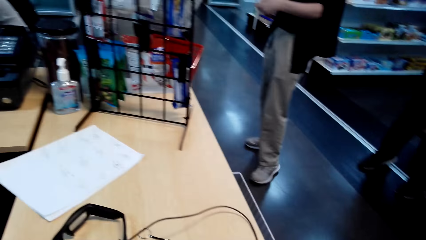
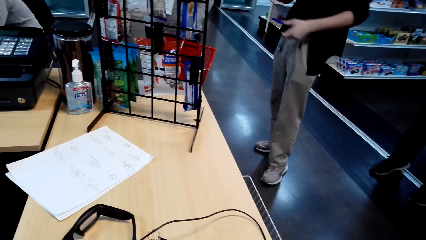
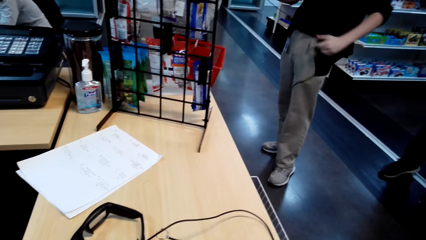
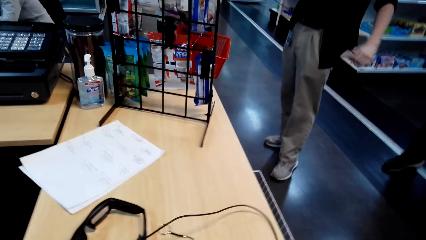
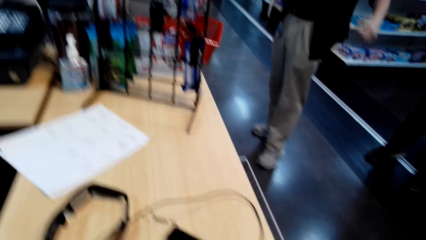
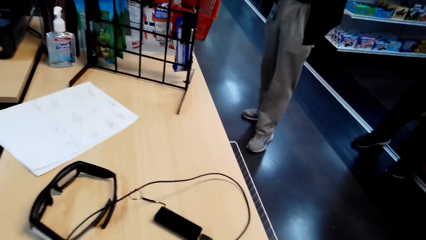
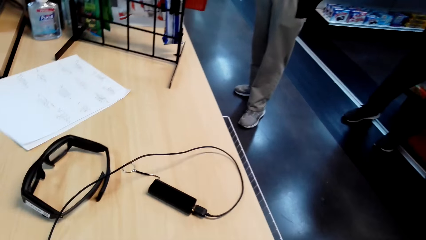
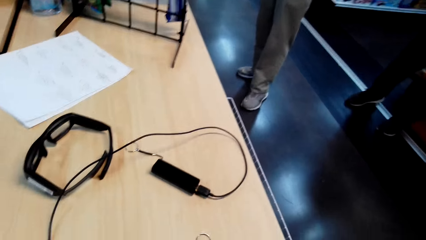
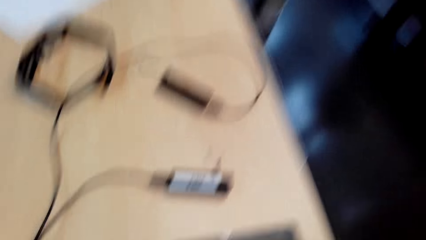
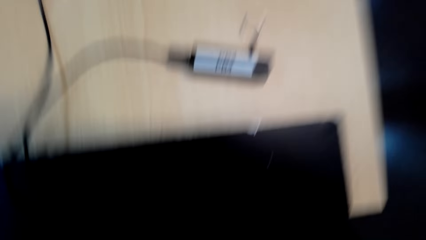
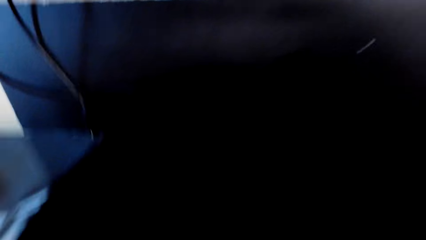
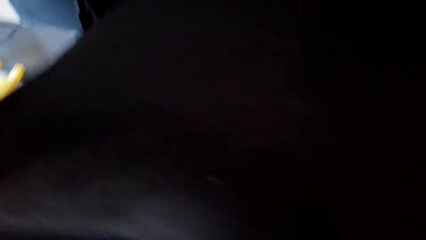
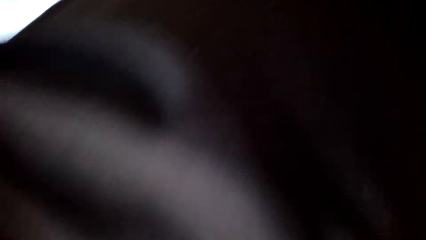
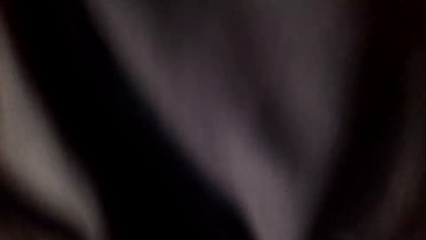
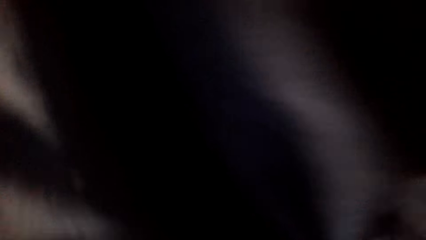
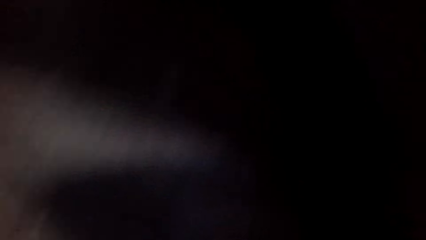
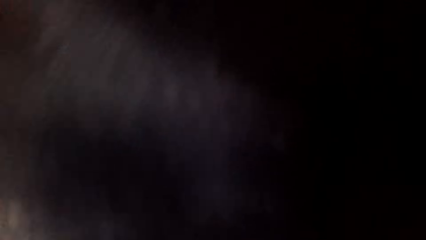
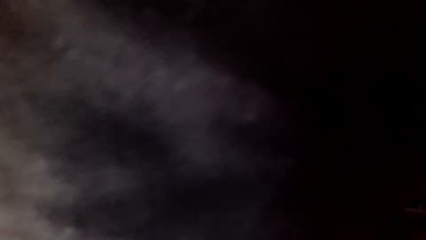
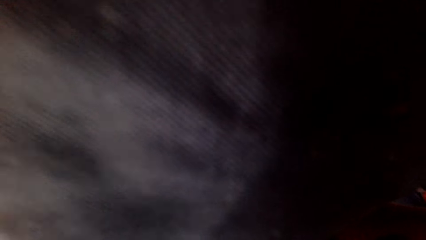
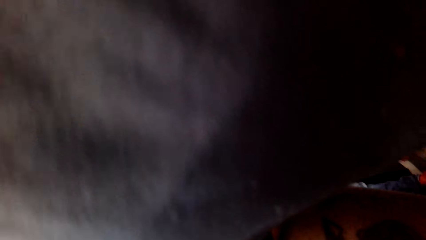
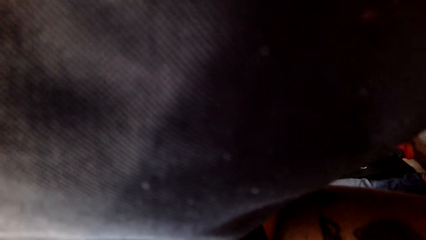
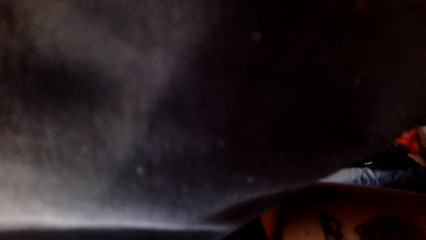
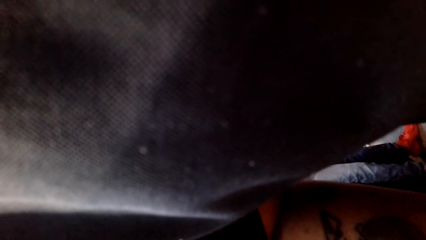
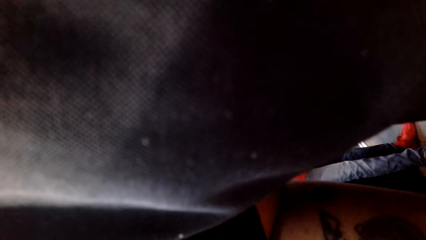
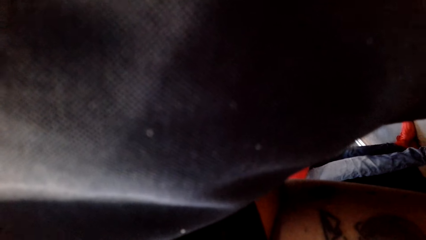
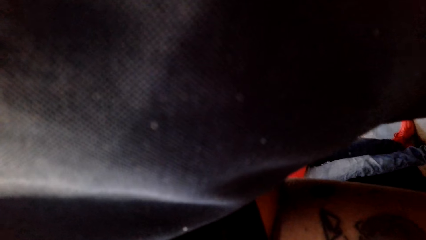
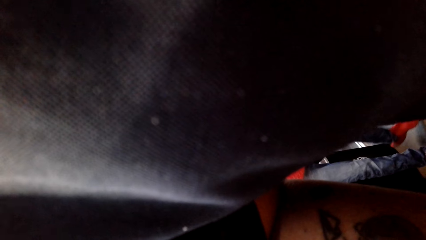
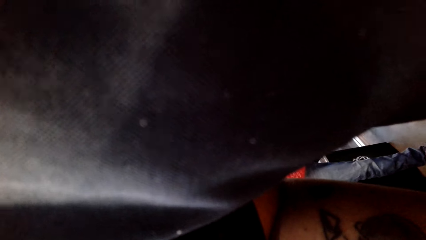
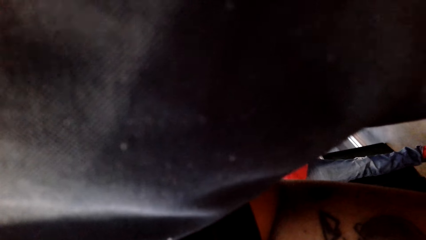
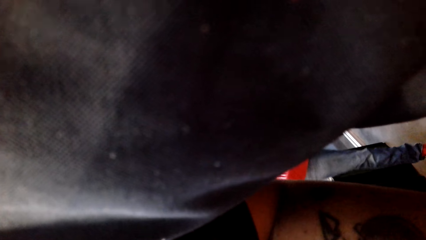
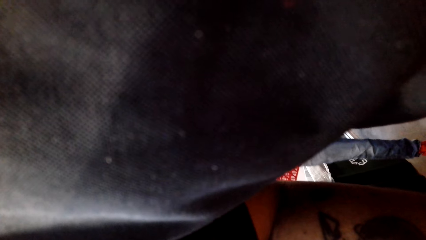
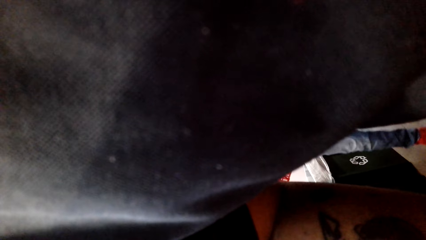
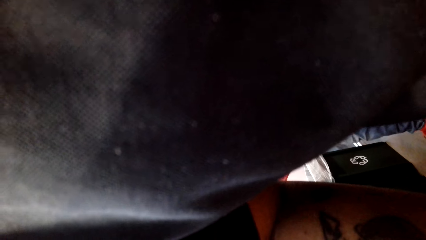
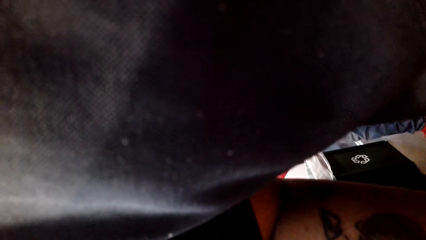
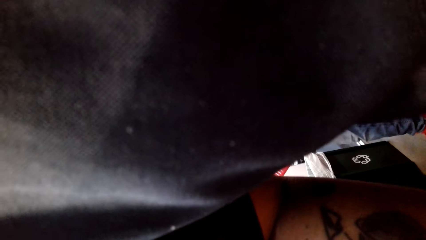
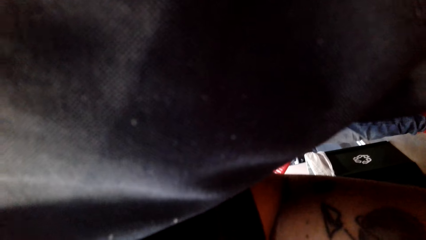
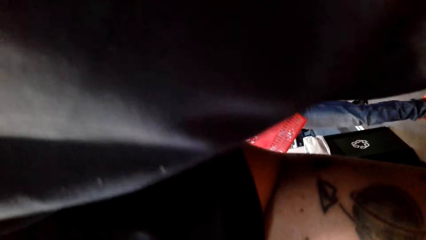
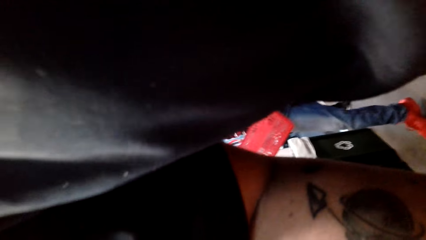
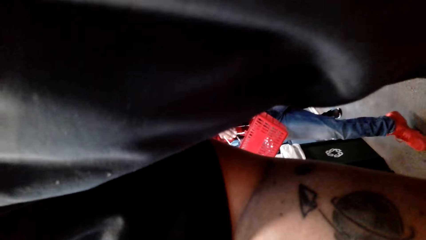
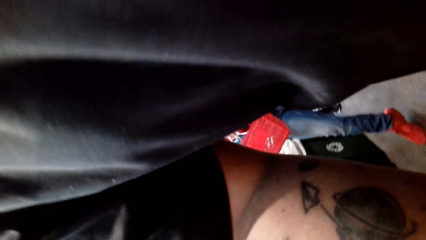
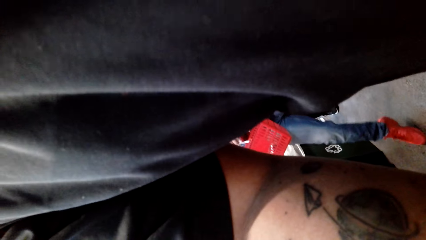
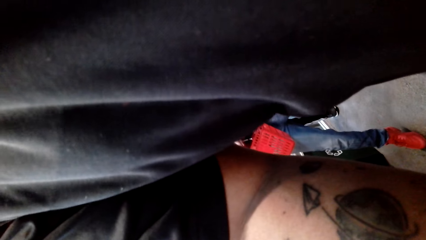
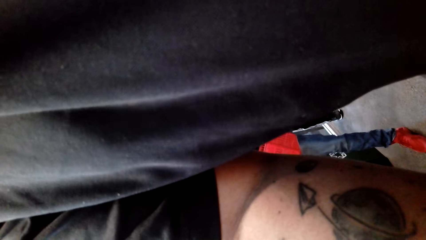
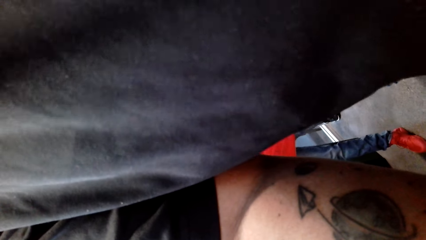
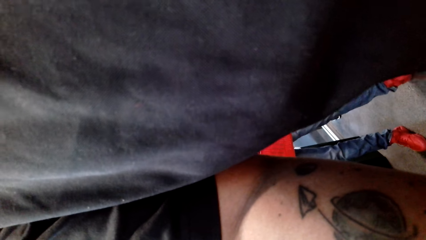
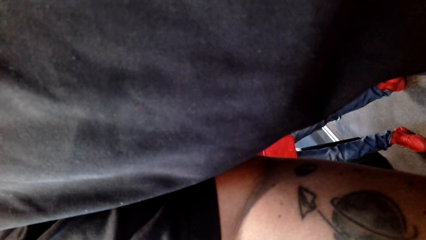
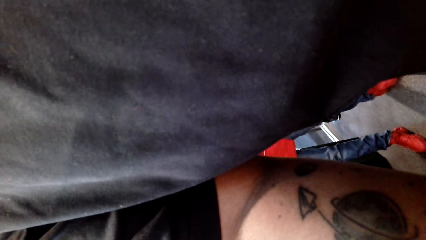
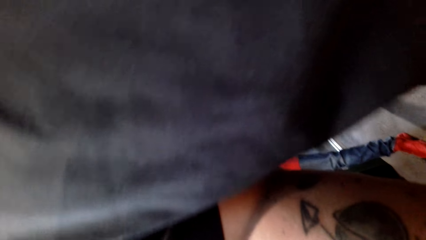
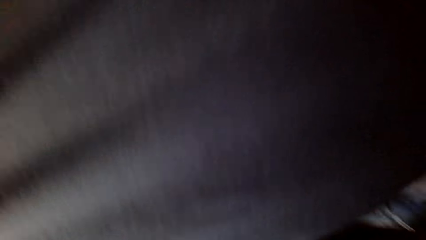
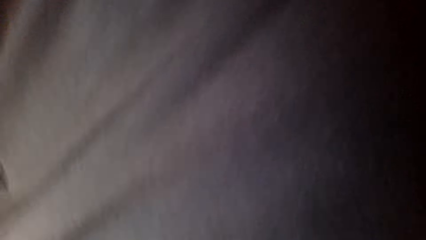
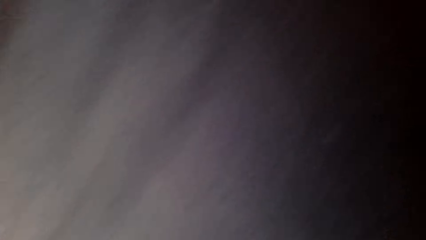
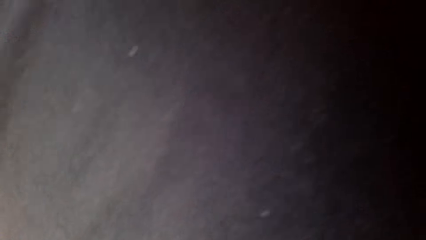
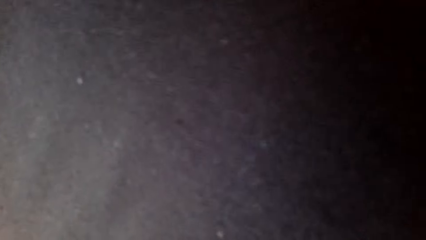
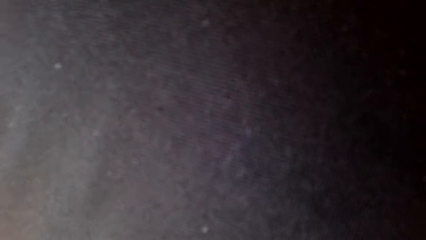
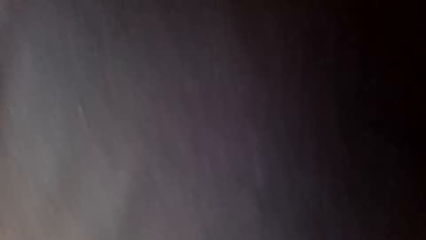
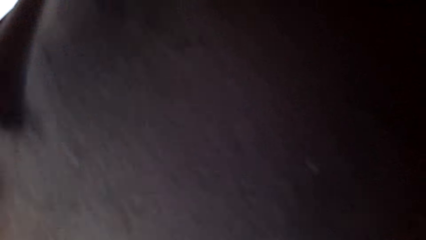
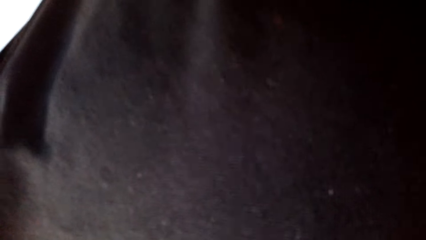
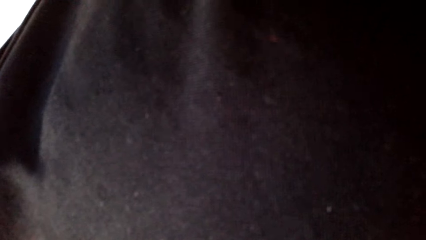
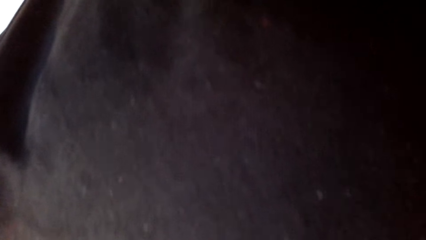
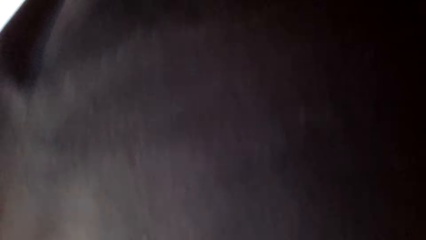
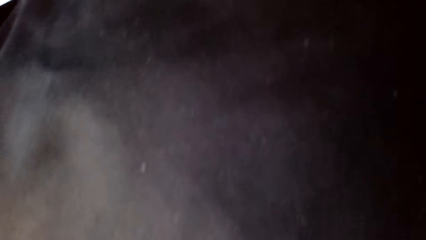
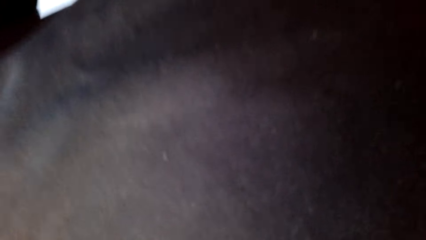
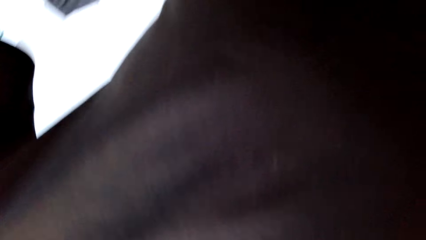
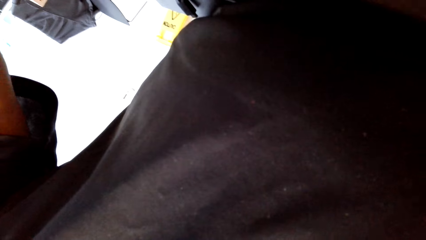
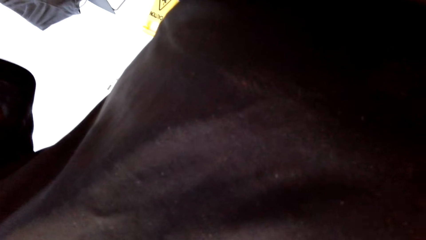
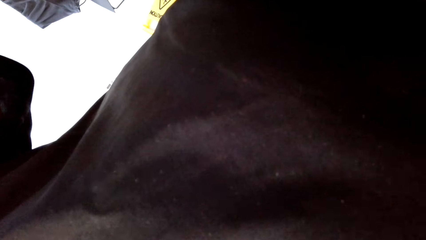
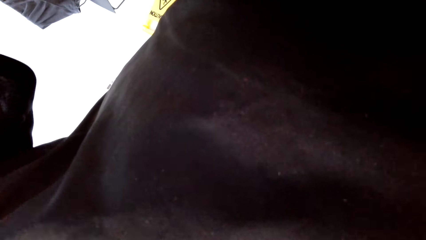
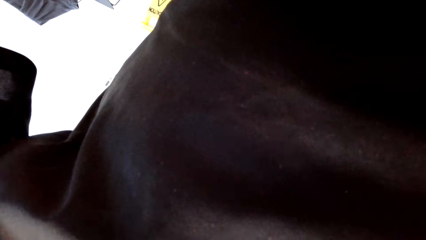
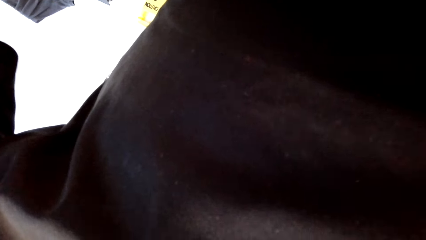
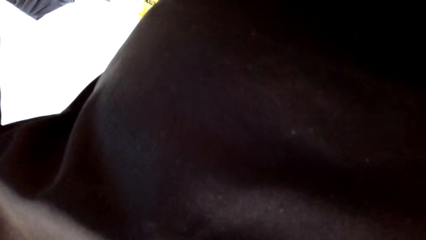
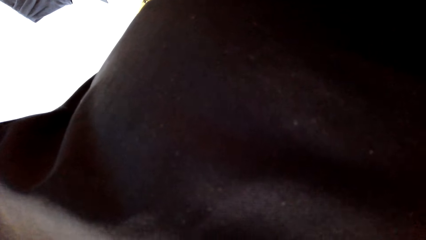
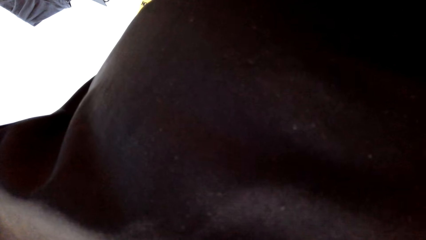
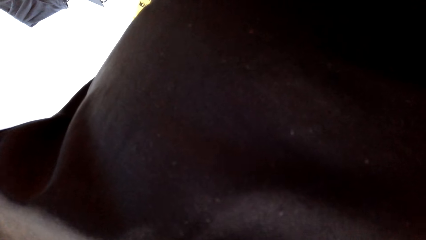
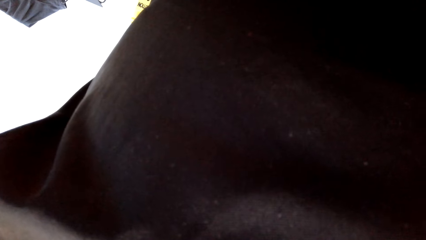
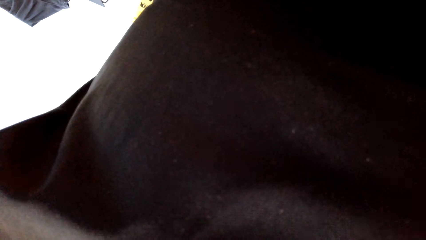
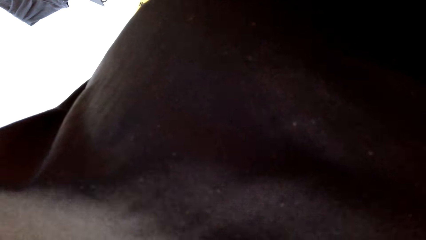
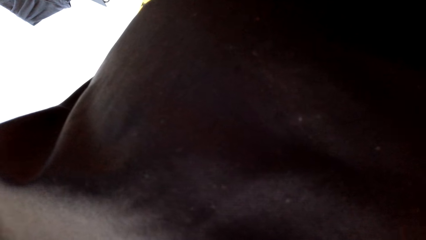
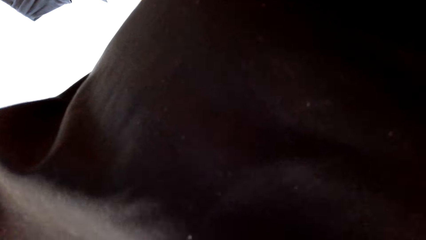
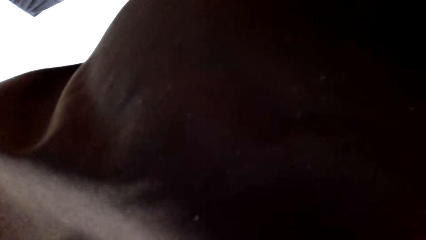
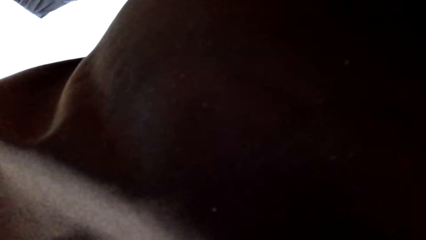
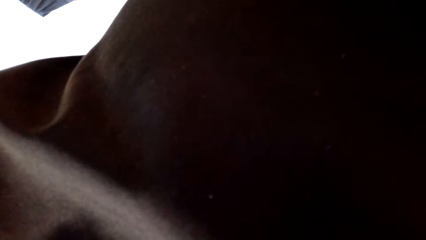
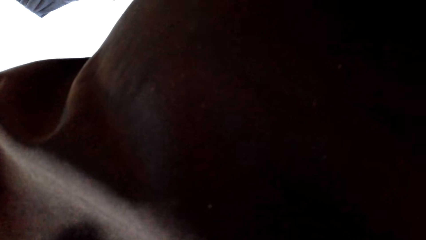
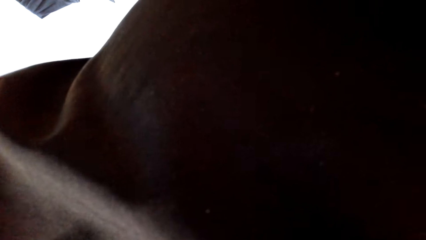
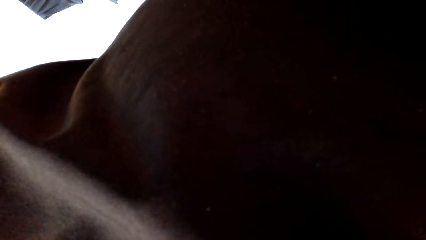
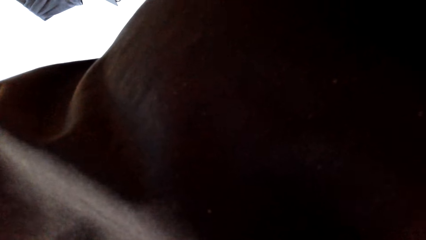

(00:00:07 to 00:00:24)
The camera wearer removes the camera. They move the camera around. They adjust the camera.
